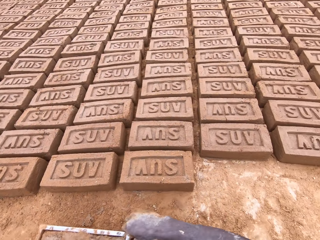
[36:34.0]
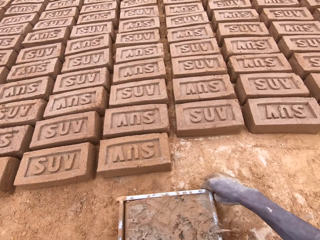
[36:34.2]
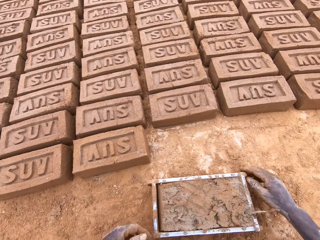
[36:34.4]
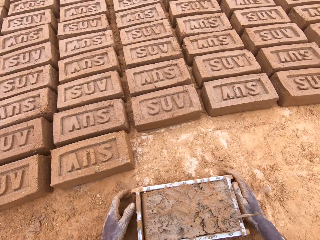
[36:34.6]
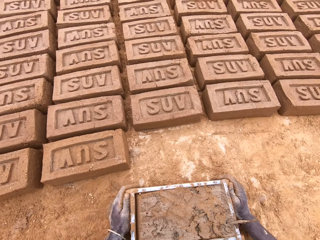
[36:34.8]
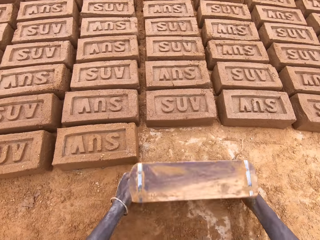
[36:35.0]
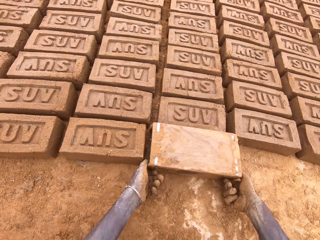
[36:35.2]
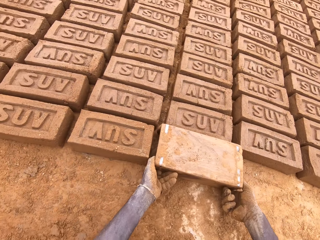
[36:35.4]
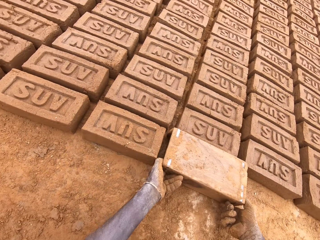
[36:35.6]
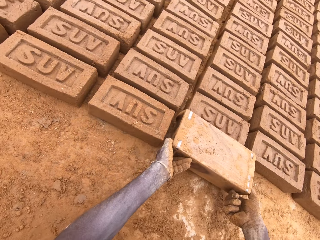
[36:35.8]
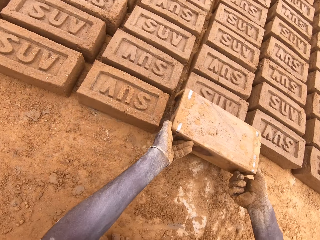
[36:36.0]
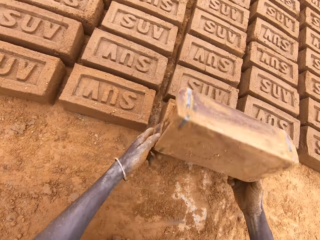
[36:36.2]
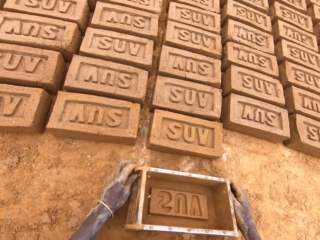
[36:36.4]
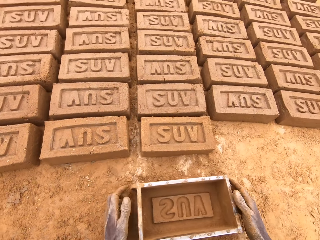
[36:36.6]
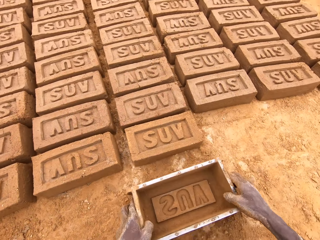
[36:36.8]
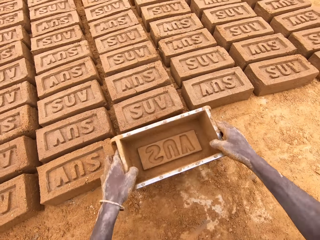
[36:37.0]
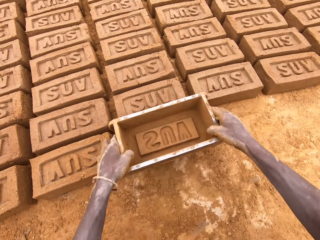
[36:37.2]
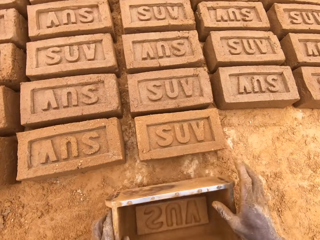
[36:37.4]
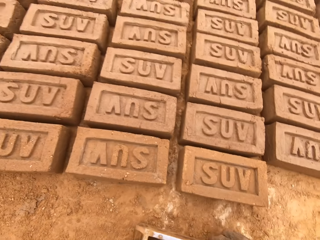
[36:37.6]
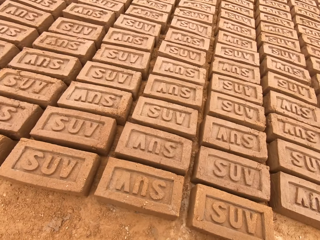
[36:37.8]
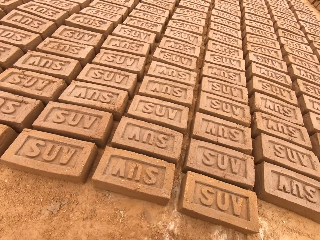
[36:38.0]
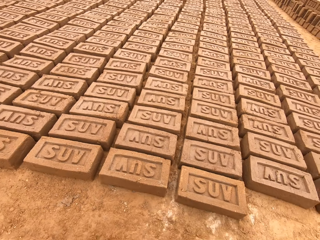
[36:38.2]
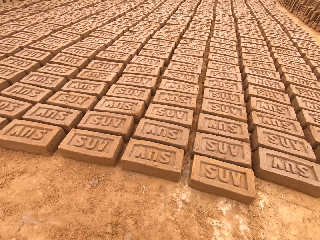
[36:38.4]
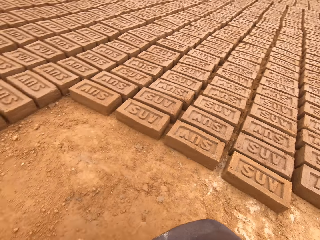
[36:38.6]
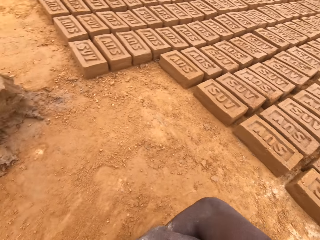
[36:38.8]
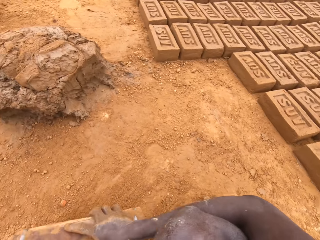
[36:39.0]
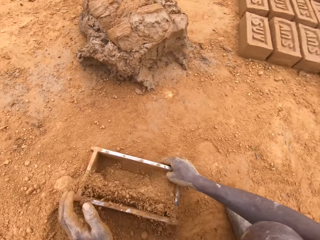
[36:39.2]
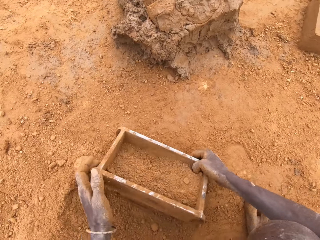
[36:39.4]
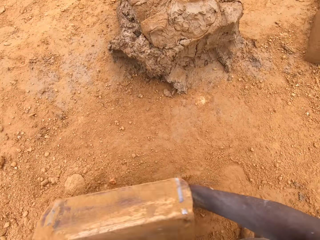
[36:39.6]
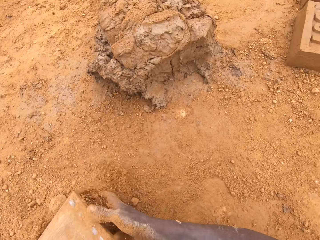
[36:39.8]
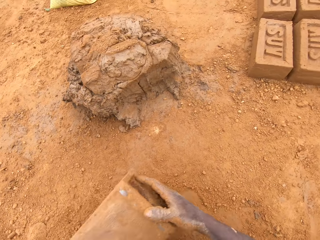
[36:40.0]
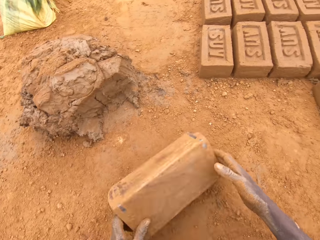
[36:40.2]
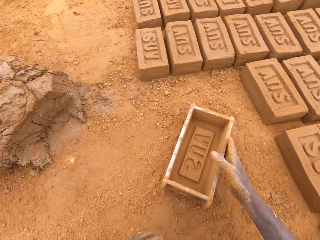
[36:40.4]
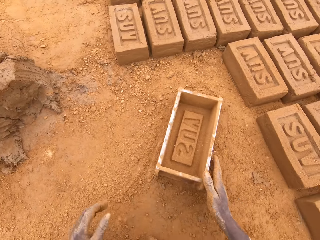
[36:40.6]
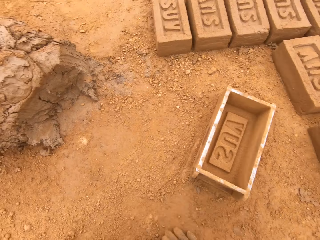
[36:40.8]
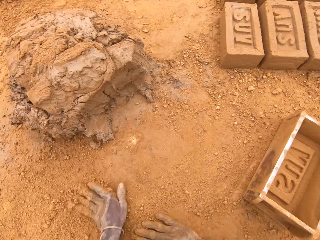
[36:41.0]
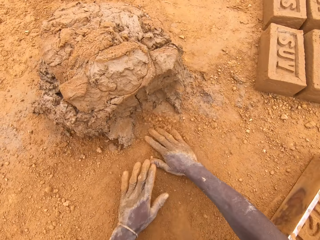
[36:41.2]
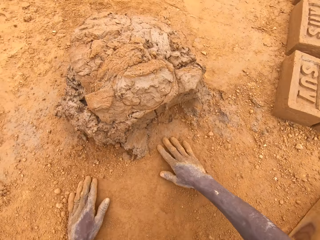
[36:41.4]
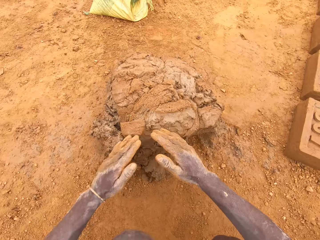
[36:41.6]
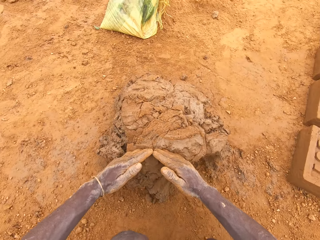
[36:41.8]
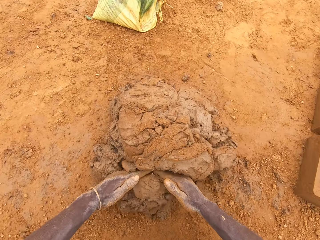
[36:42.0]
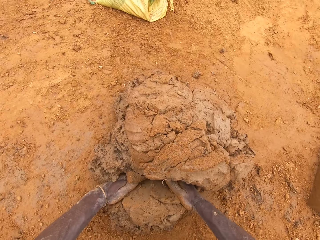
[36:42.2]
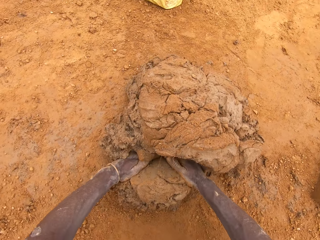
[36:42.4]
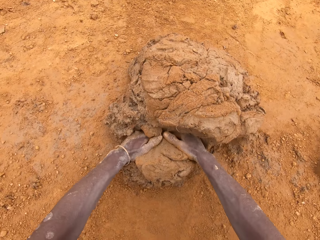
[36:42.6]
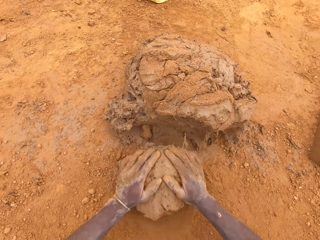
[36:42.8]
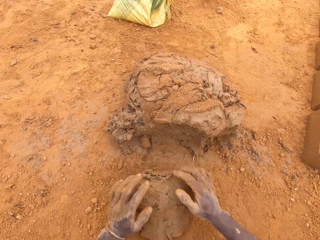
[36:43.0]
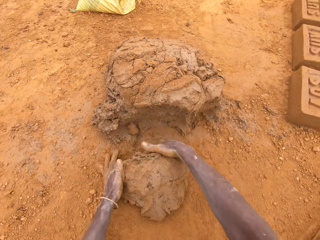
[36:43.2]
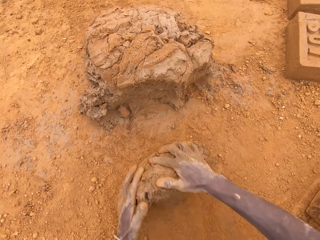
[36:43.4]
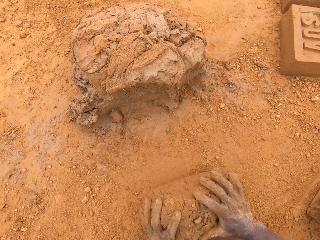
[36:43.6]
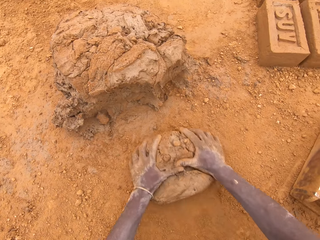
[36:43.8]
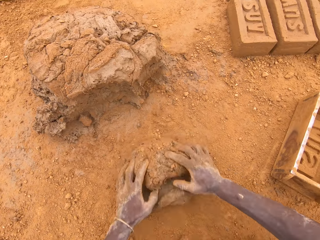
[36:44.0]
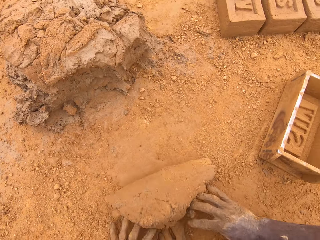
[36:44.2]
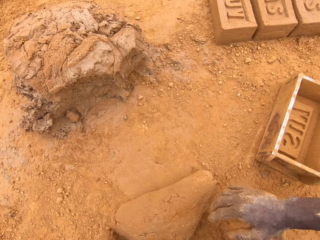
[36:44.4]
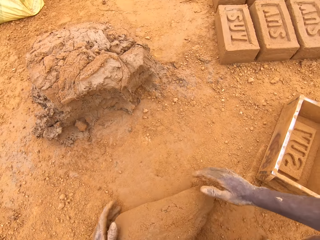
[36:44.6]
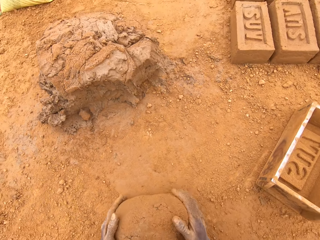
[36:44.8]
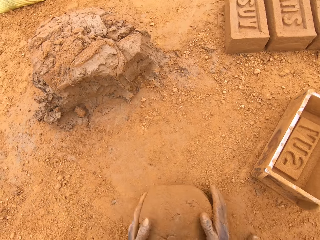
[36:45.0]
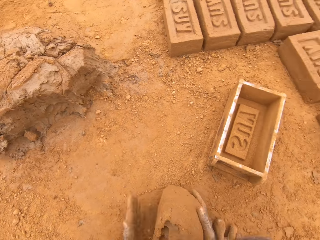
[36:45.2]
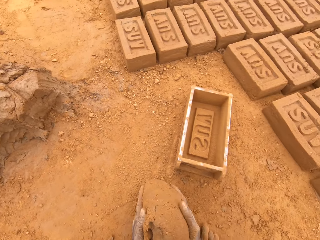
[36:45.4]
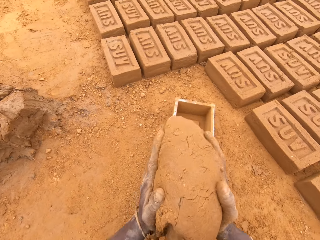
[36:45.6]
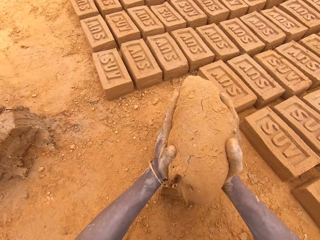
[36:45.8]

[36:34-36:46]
The camera wearer moves the box. They pour sand on the ground from the brick mould. They put sand in the brick mould. They pour sand on the ground from the brick mould. They move the box. They spread sand on the ground. They rub hands on the ground. They scoop clay with the hands. They cut mud on the heap of the mud. They mould mud on the ground.

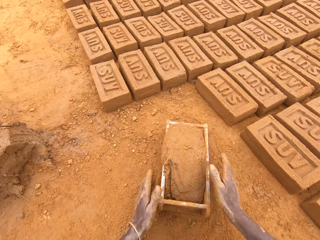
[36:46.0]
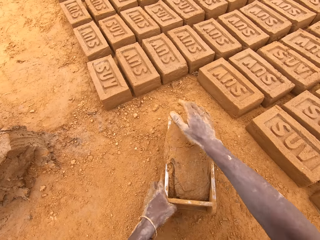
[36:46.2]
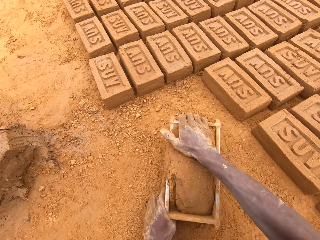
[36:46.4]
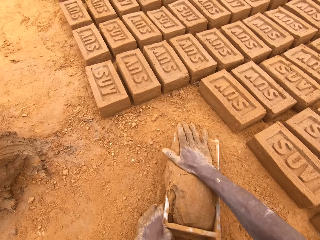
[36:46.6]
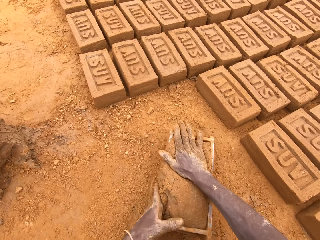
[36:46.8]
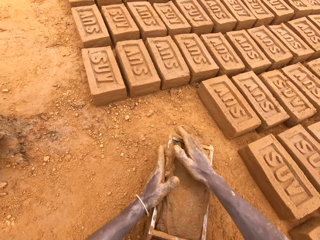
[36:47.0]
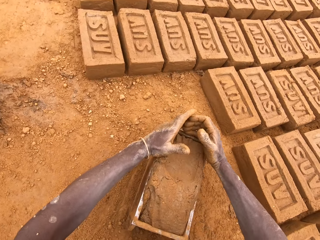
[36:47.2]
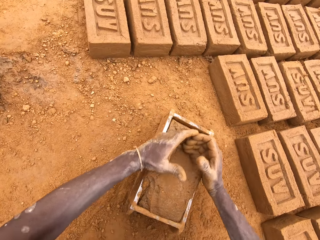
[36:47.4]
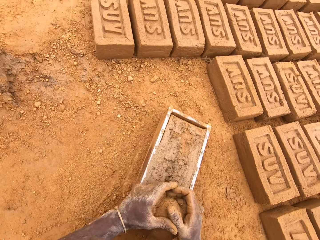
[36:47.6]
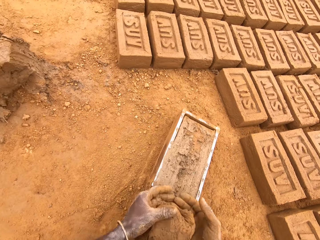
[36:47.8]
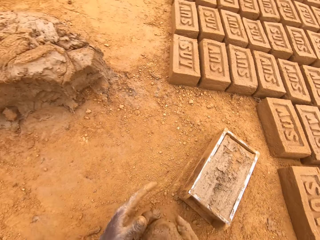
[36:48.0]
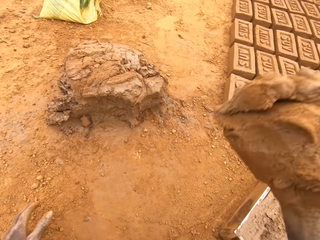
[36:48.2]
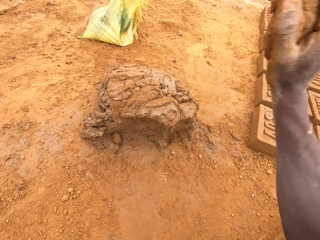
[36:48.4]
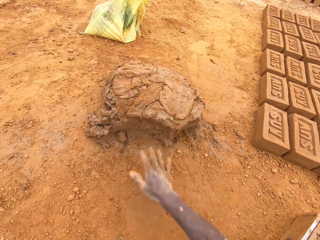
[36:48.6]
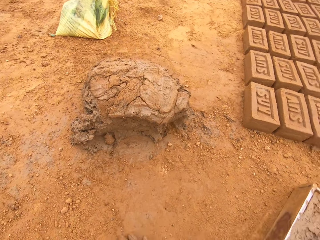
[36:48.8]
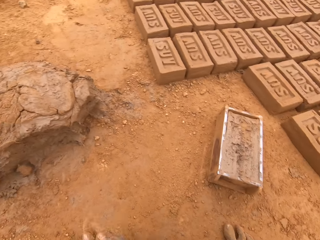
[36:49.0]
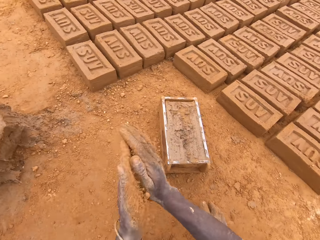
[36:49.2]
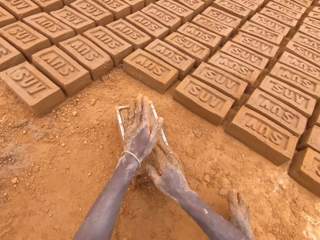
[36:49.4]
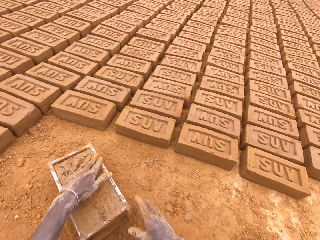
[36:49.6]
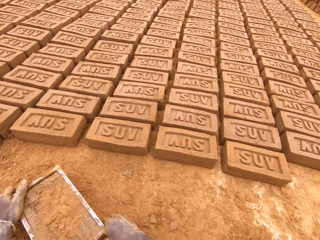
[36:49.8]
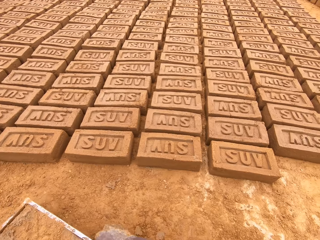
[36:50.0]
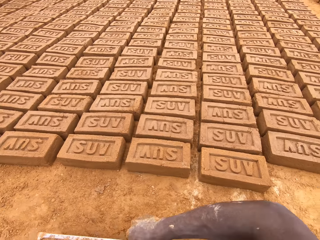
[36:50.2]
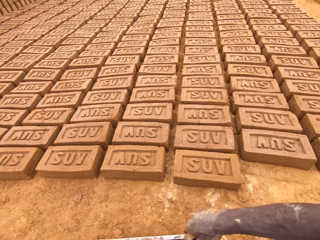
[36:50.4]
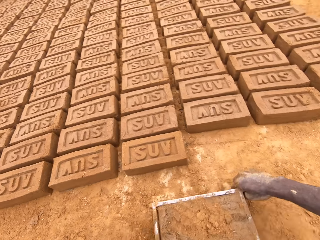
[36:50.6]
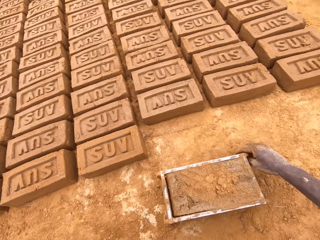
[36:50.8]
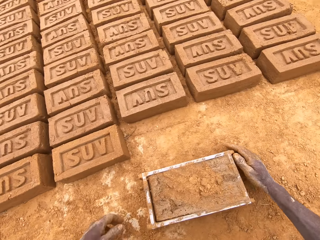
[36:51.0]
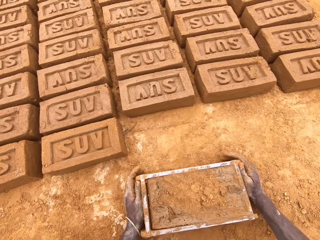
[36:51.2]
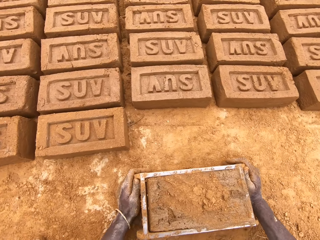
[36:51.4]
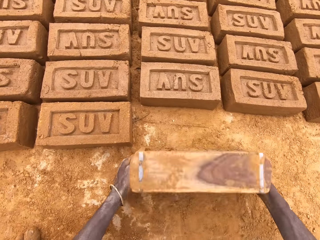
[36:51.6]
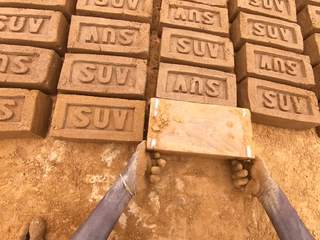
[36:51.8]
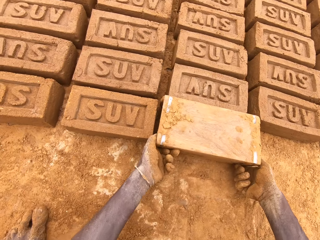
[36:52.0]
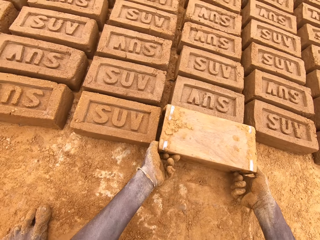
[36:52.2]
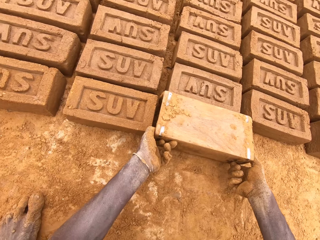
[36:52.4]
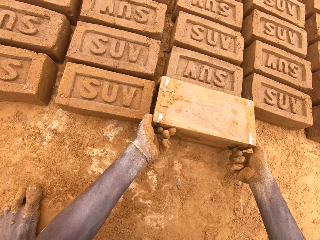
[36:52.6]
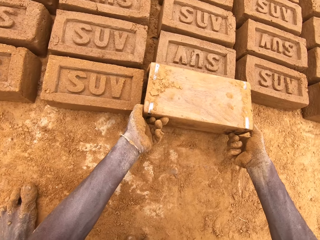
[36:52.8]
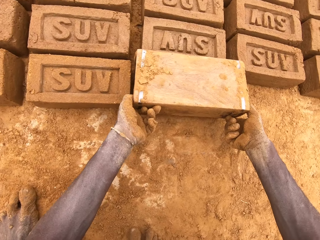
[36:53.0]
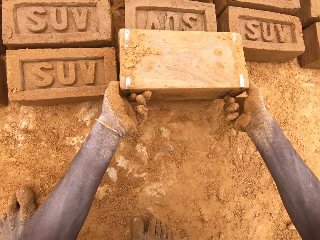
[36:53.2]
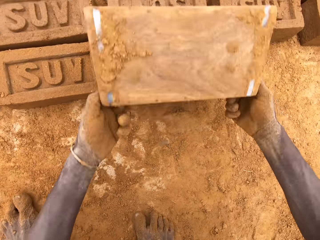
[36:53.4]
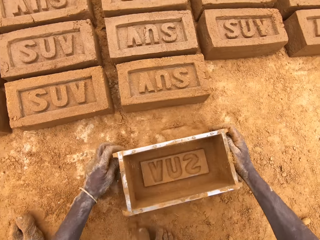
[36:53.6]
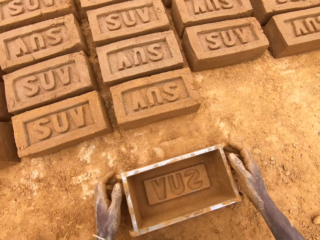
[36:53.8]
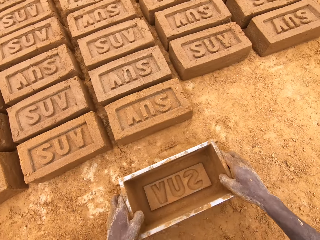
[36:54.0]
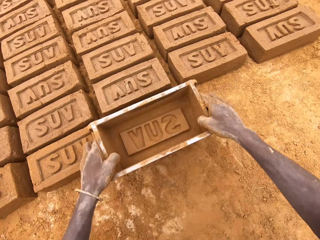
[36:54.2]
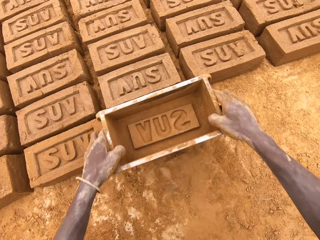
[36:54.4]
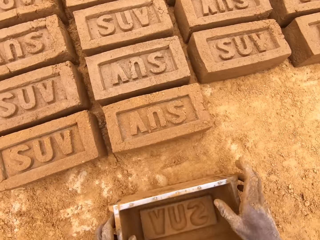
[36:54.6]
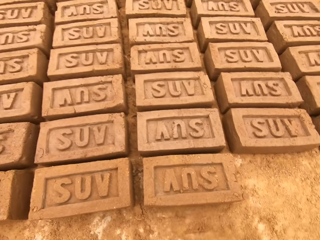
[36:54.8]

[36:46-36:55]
The camera wearer puts mud in a brick mould or box. They move the box. They cut mud in the brick mould. They level the clay in the box. They throw mud on a heap of mud. They move the box. They put a brick on the ground from the brick mould.
